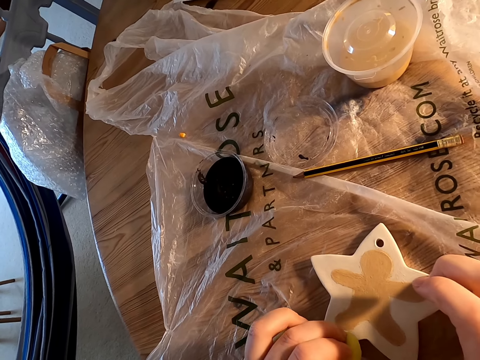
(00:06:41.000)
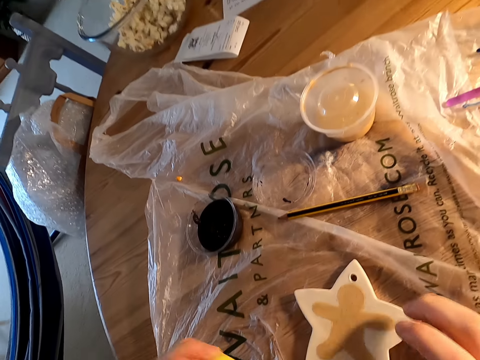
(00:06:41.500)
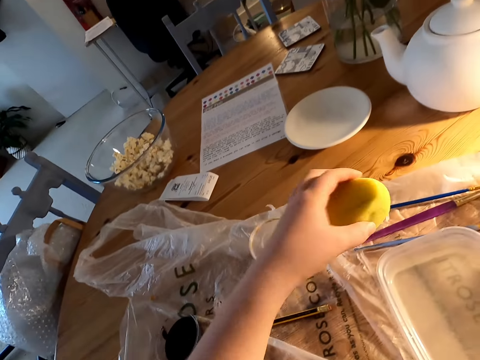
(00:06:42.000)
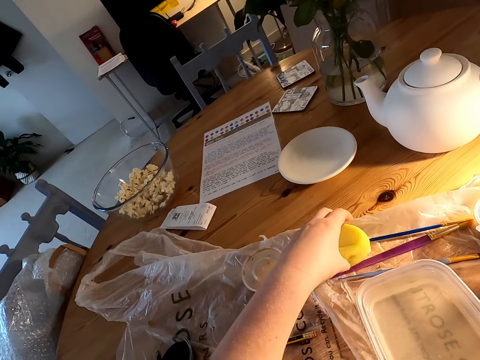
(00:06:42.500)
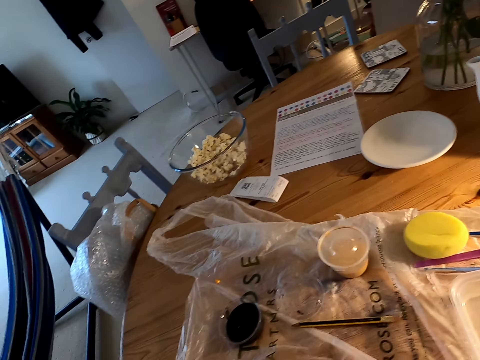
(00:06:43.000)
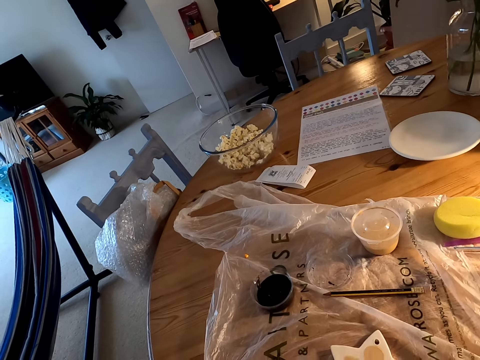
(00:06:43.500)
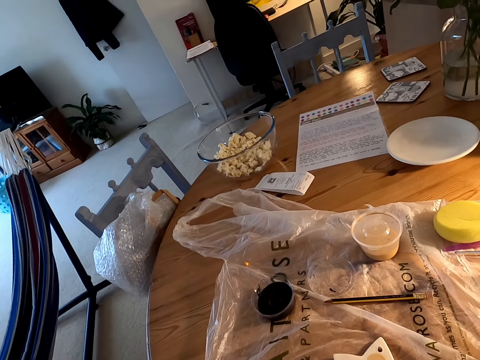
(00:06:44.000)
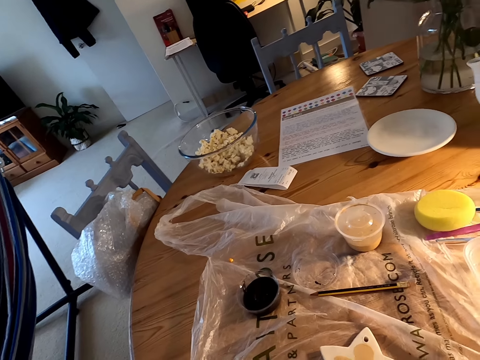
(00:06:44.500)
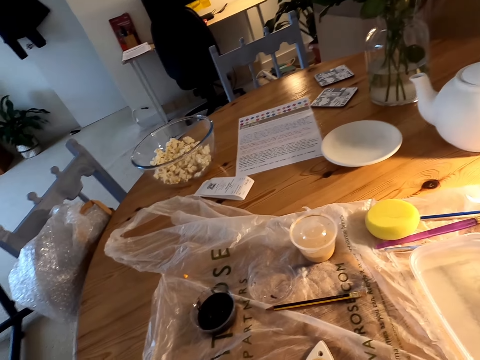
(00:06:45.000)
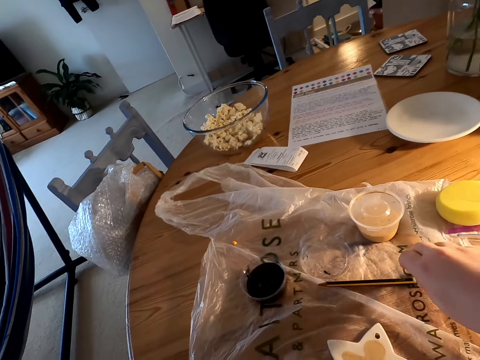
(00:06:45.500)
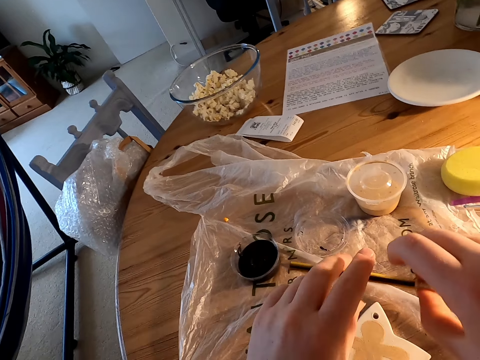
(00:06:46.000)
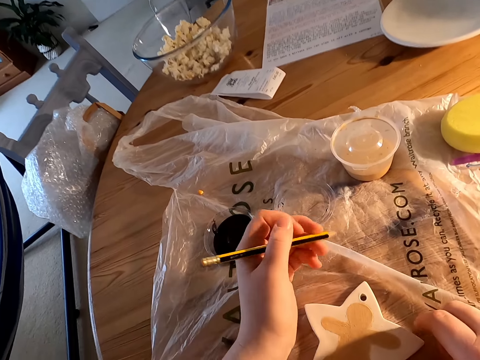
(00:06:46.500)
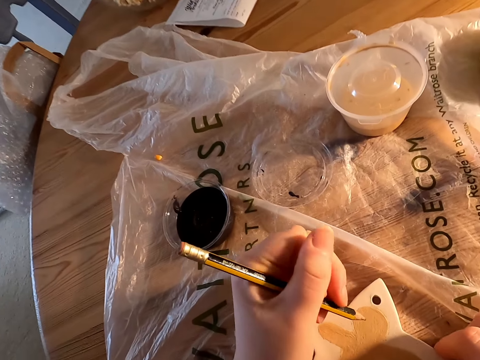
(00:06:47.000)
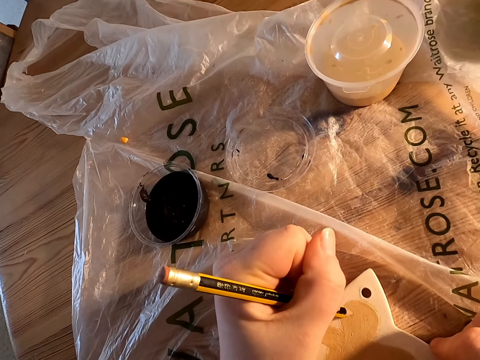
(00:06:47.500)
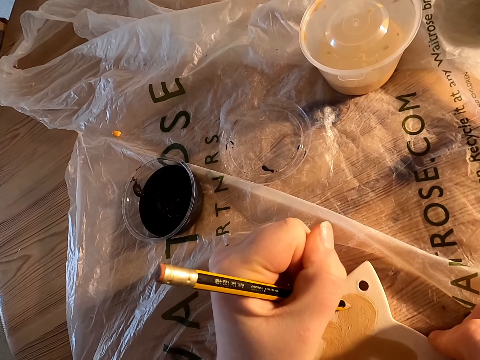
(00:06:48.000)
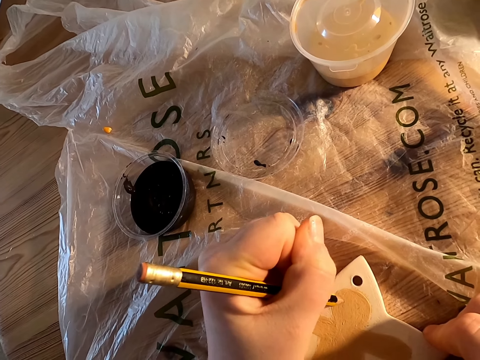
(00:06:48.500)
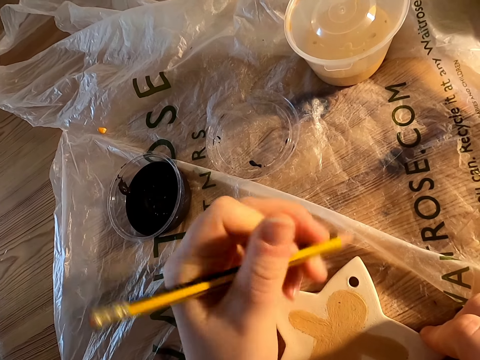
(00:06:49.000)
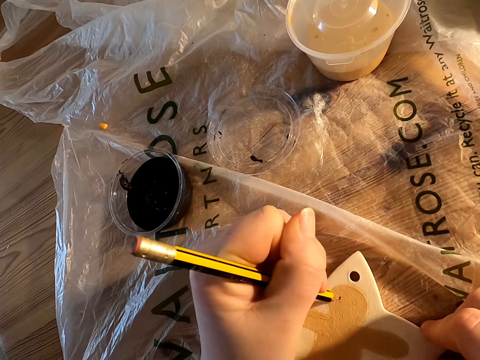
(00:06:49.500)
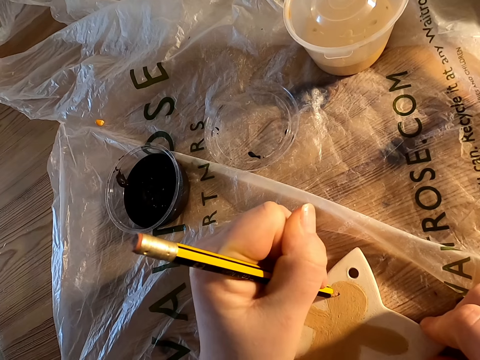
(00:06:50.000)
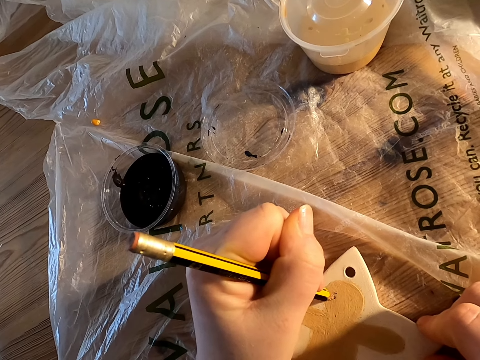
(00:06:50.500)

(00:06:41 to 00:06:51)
The camera wearer places the sponge on the table with the left hand. They look around a room. They pick a pencil with the right hand. They exchange the pencil to the left hand. They draw on a porcelain with the pencil.

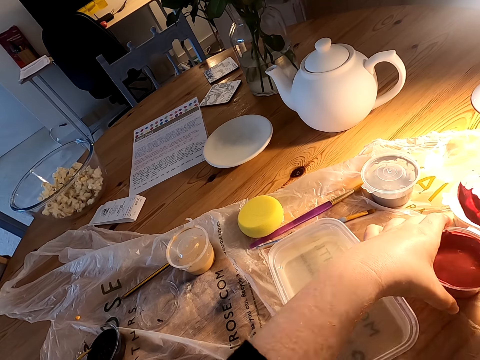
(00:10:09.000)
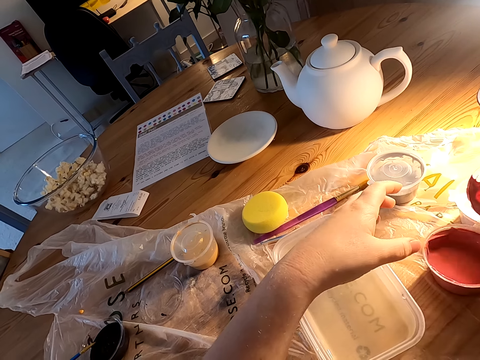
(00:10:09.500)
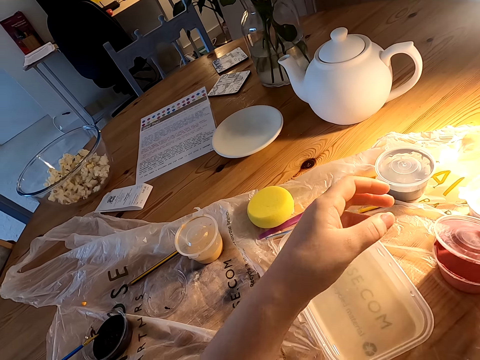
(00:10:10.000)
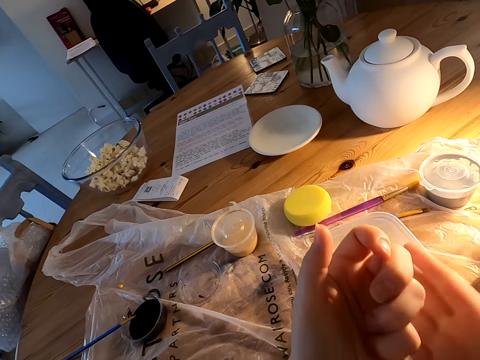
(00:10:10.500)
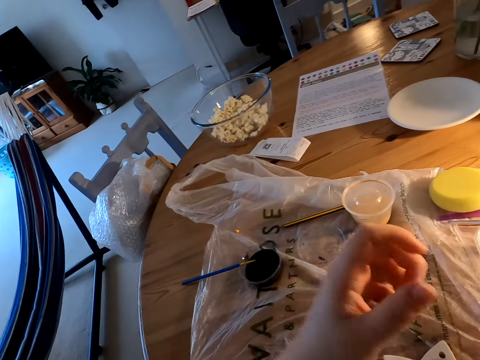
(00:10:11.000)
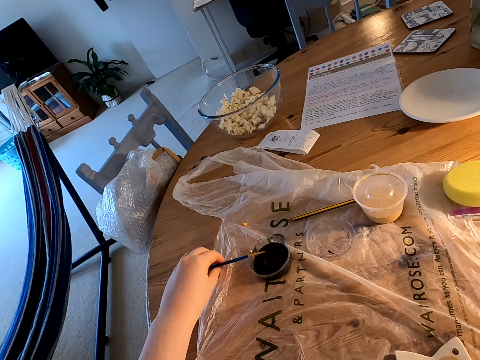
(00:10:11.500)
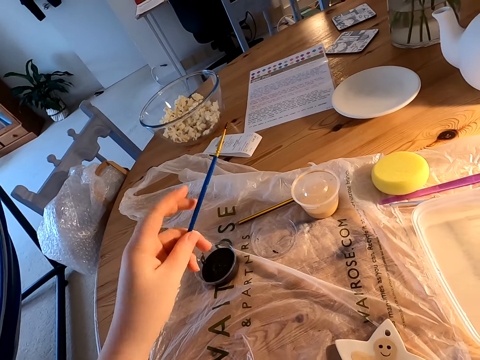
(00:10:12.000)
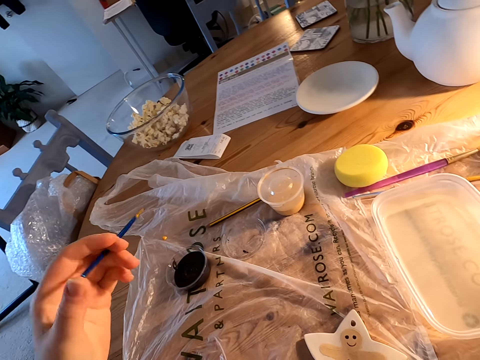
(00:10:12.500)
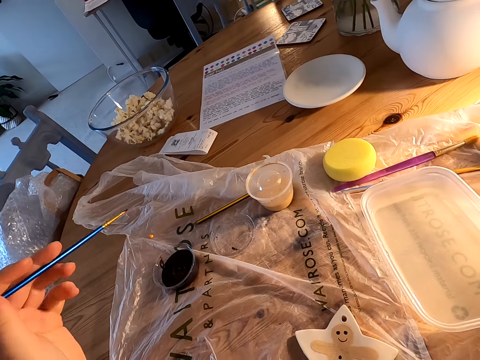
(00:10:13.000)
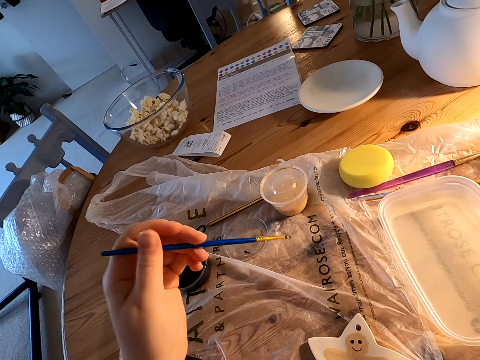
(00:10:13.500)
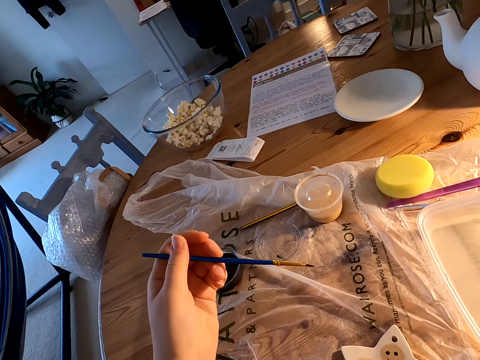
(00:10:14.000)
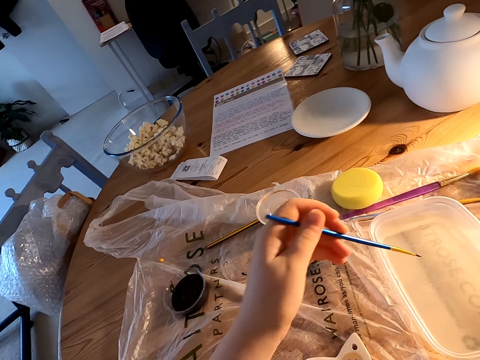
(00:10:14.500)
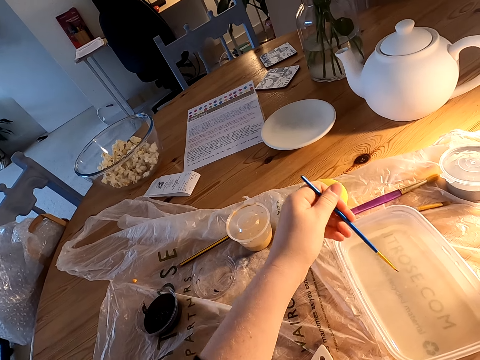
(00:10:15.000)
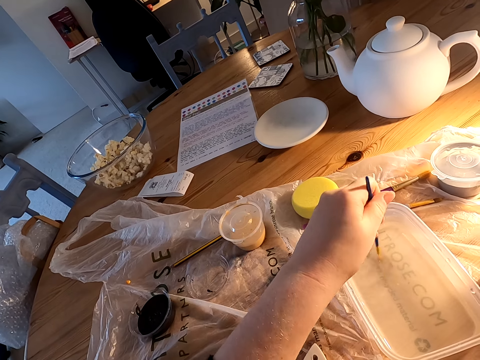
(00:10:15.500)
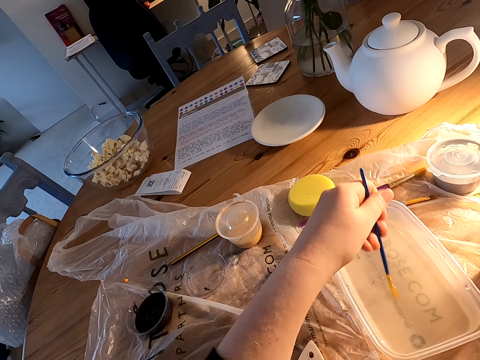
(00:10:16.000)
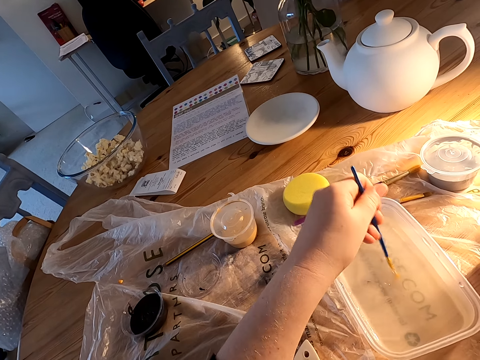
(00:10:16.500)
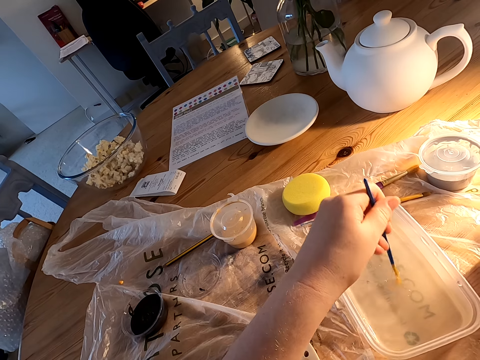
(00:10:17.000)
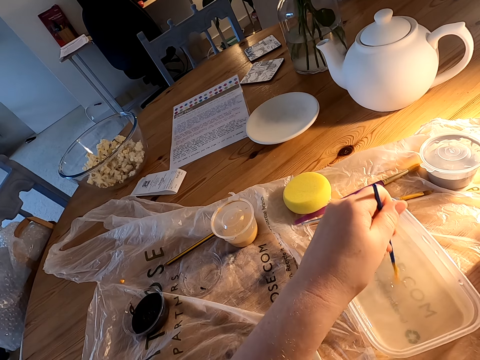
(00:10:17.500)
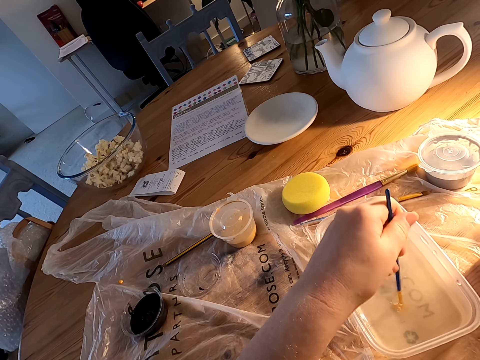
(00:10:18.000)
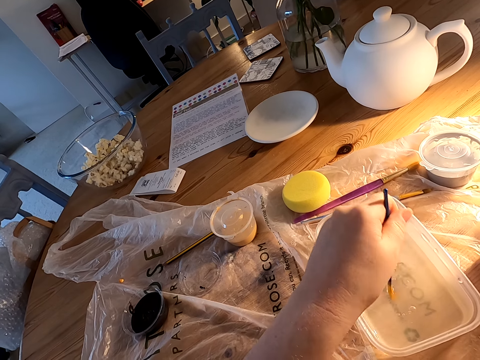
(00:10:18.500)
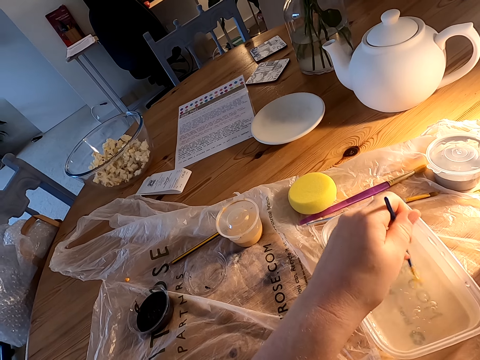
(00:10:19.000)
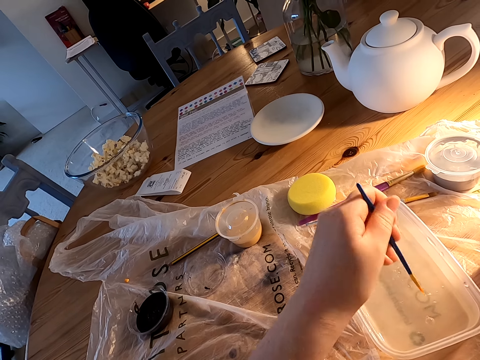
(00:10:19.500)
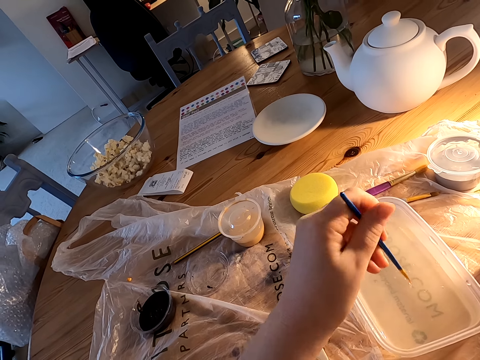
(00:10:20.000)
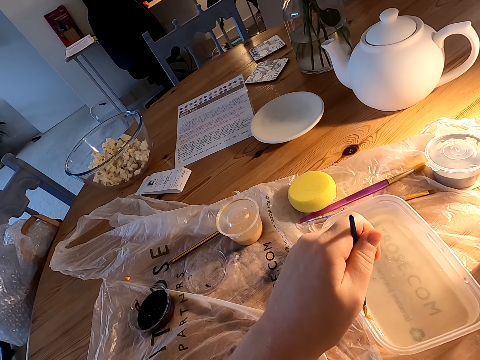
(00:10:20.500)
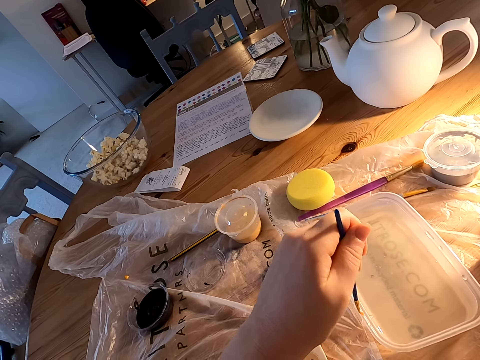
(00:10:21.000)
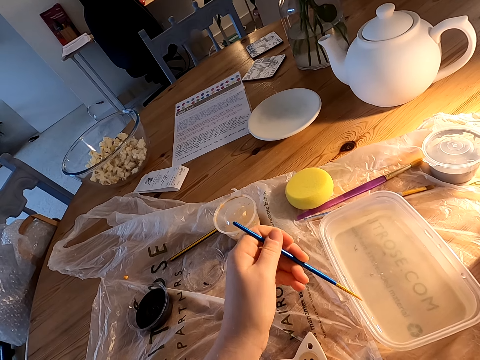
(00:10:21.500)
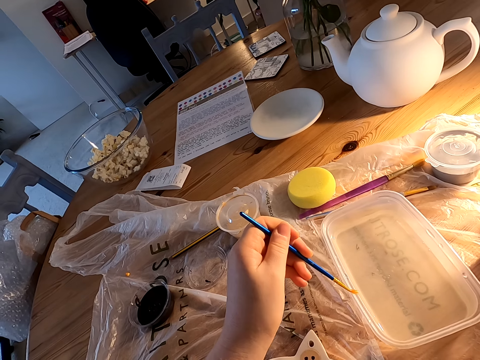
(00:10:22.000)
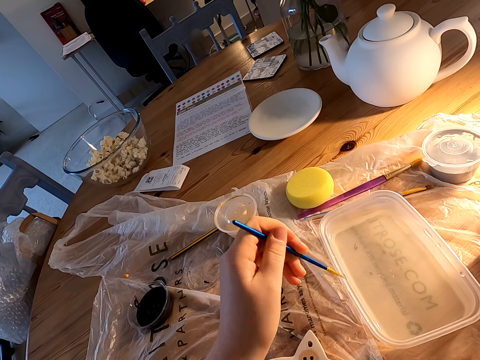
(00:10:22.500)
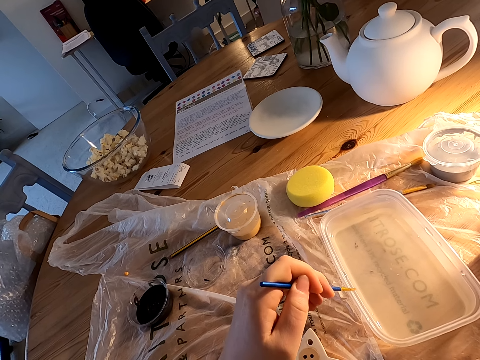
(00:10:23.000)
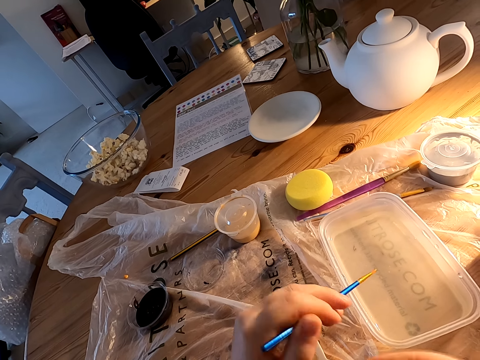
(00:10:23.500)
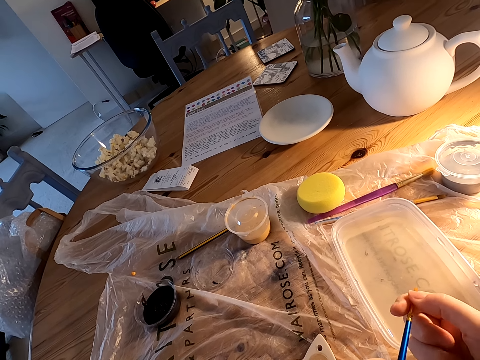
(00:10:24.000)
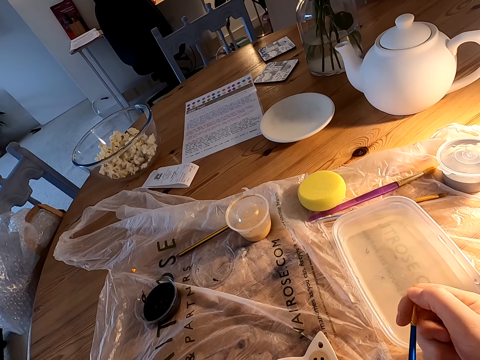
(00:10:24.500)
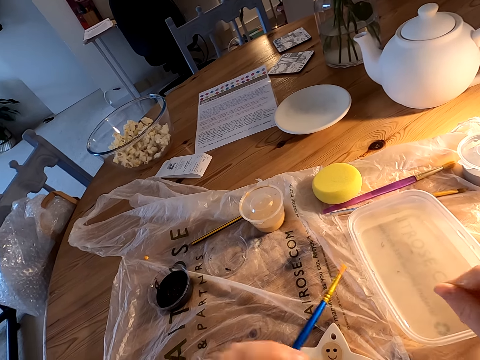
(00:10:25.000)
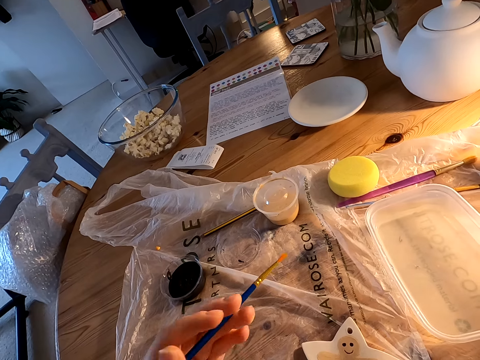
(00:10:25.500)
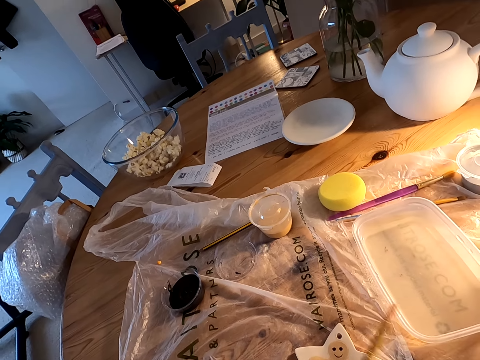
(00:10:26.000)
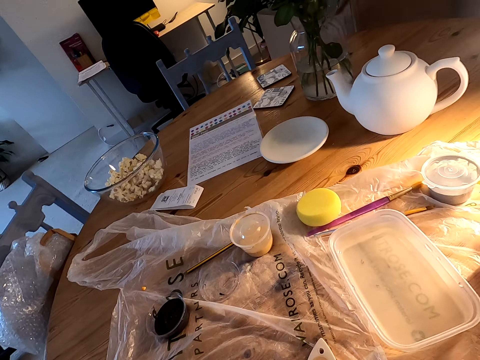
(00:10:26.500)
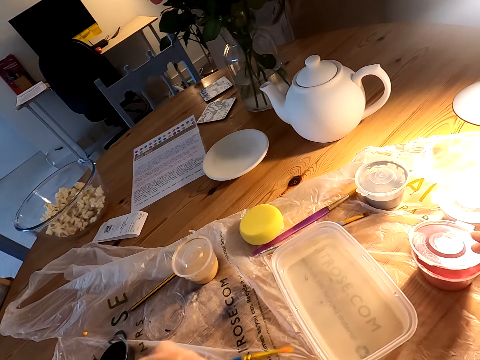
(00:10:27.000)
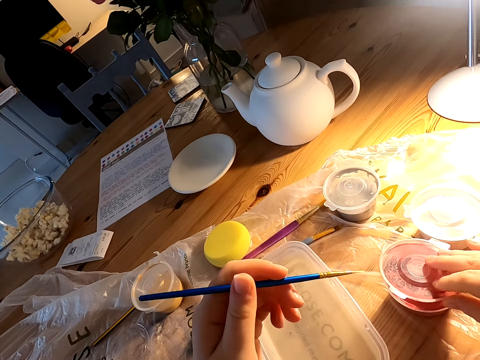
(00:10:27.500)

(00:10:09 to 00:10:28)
The camera wearer puts a plastic can with paint on the table. He picks the paint brush on the table. He holds the paint brush with his left hand. He dips the paint brush in the plastic can with water on the table. He rotates the paint brush in the colorless liquid. He rubs the paint brush on the container. He removes liquid on the paintbrush with his hand. He holds the brush with his right hand.
